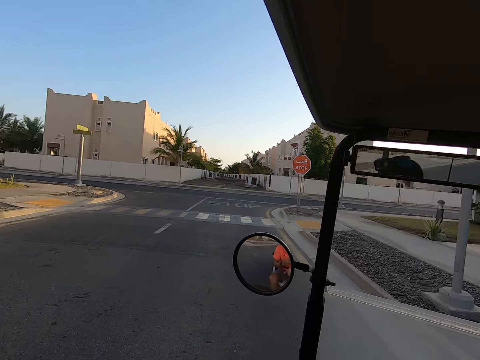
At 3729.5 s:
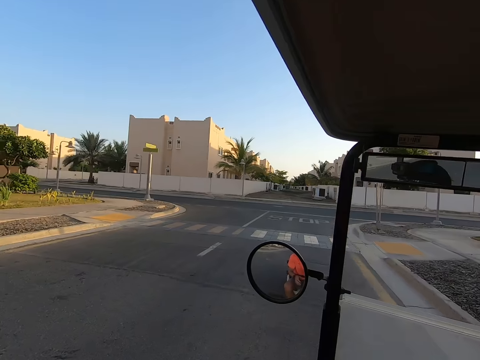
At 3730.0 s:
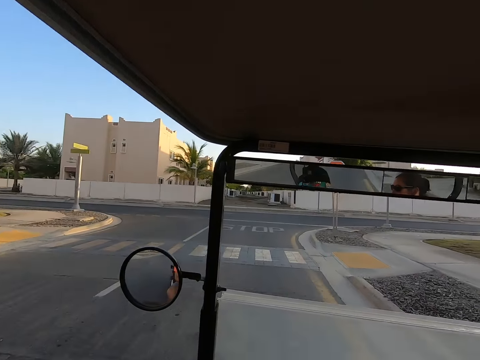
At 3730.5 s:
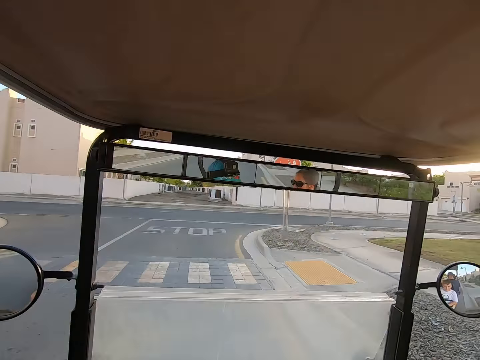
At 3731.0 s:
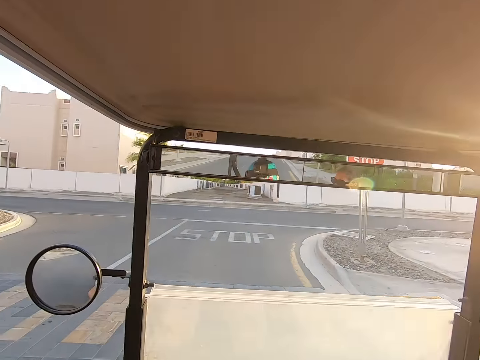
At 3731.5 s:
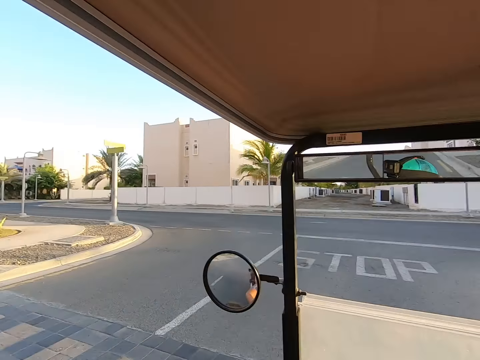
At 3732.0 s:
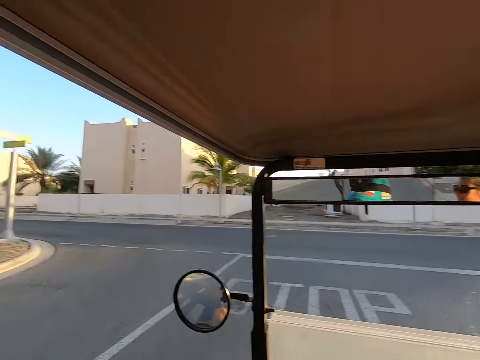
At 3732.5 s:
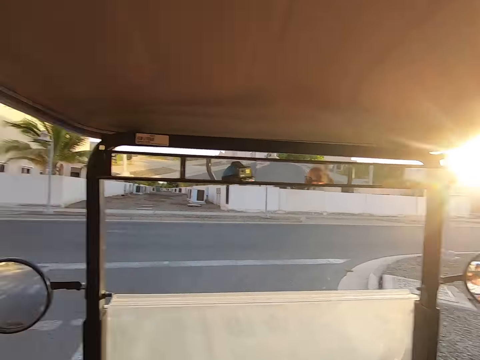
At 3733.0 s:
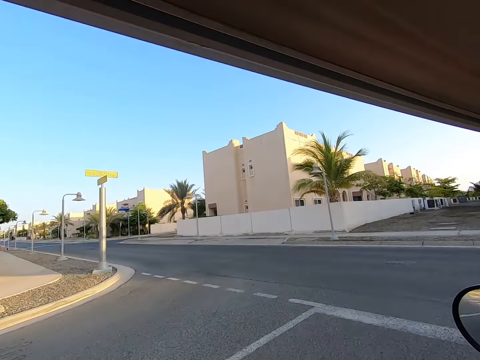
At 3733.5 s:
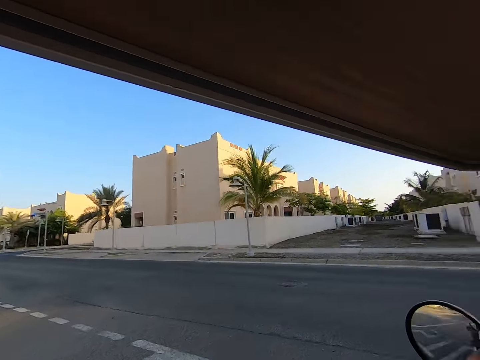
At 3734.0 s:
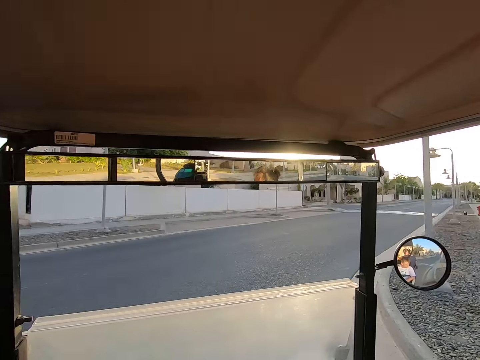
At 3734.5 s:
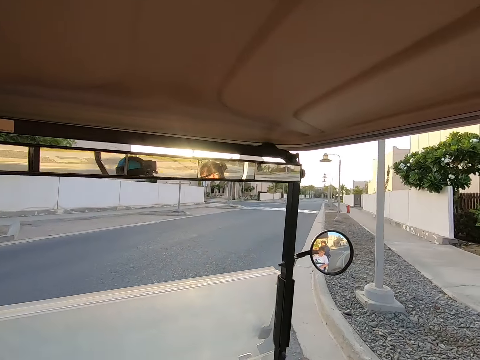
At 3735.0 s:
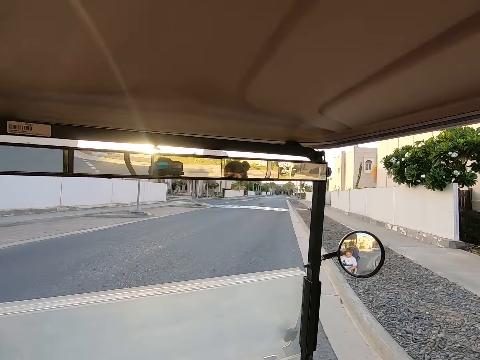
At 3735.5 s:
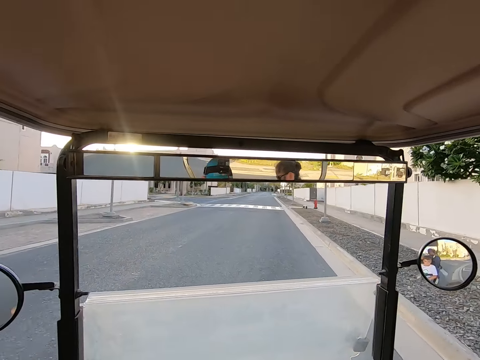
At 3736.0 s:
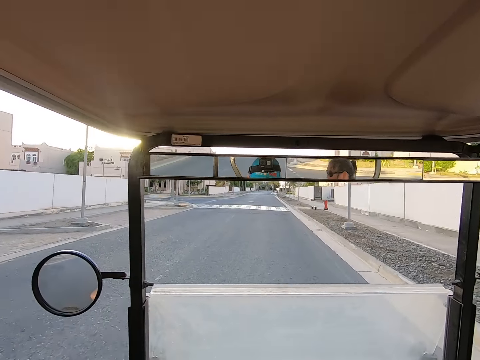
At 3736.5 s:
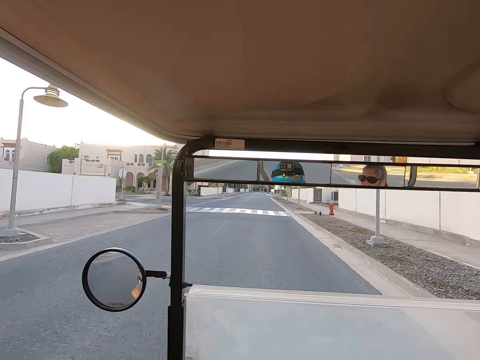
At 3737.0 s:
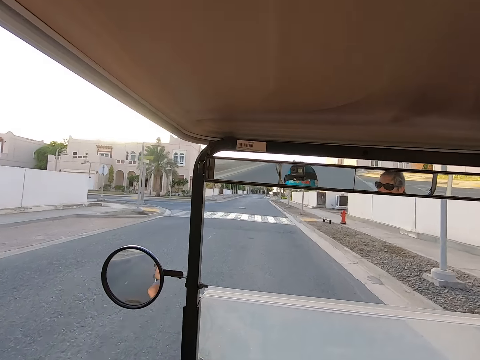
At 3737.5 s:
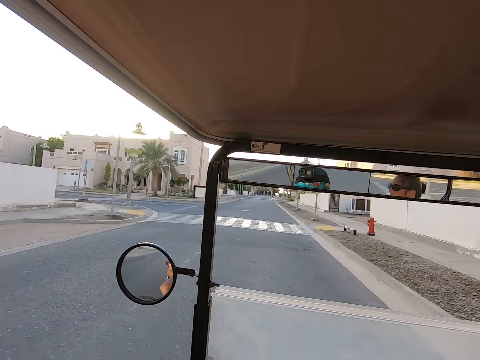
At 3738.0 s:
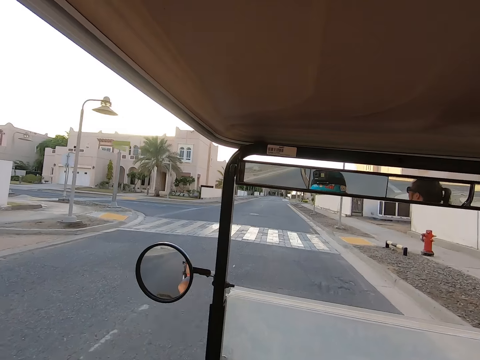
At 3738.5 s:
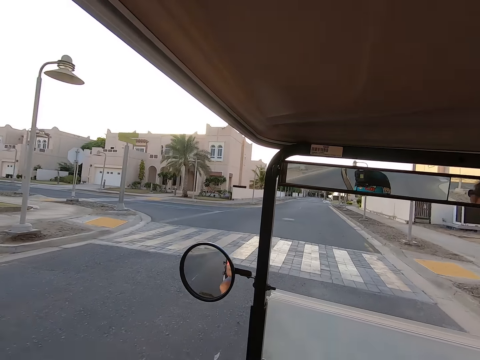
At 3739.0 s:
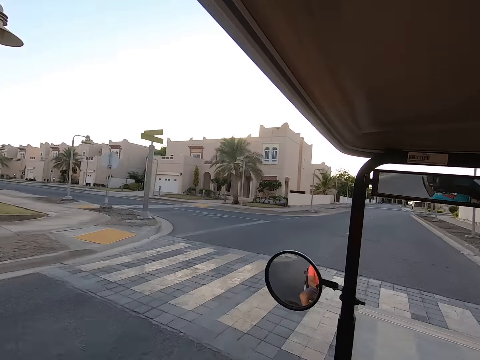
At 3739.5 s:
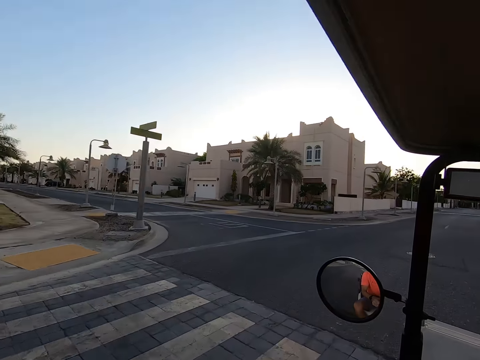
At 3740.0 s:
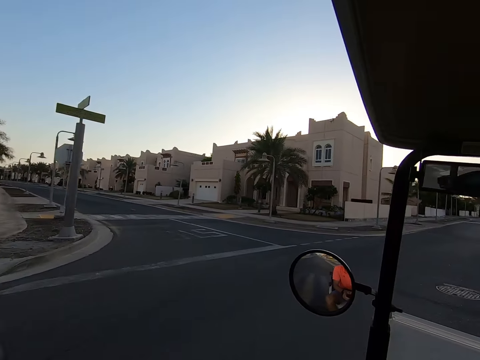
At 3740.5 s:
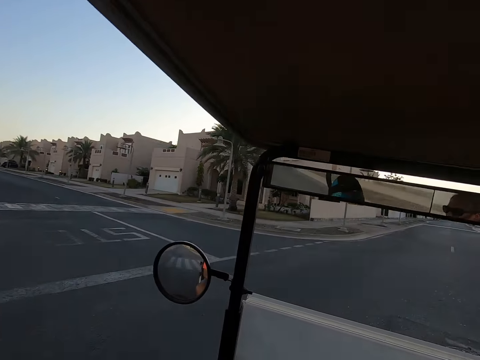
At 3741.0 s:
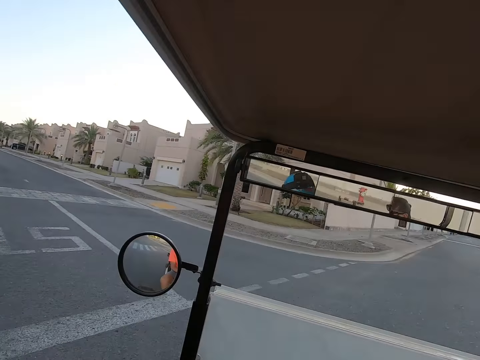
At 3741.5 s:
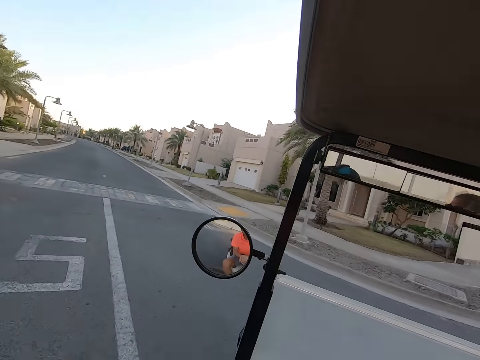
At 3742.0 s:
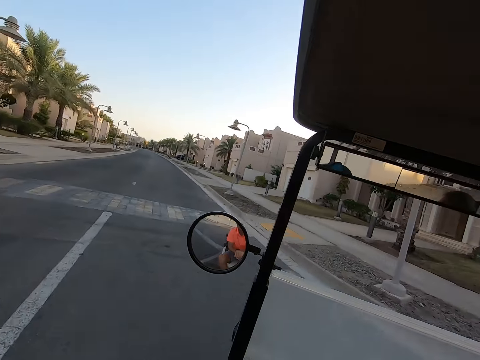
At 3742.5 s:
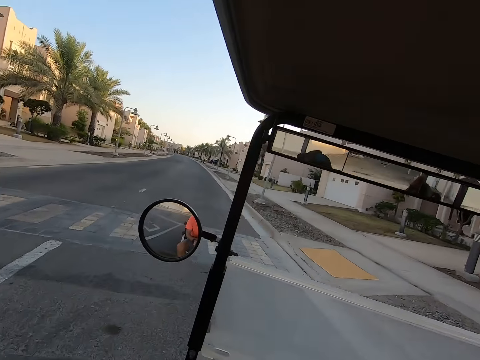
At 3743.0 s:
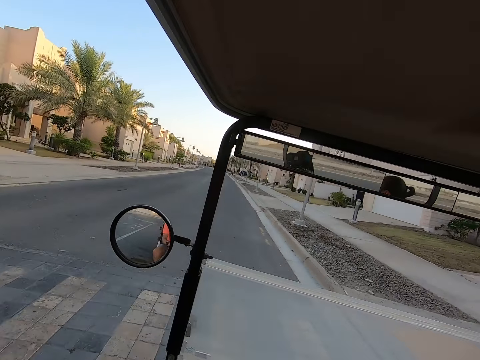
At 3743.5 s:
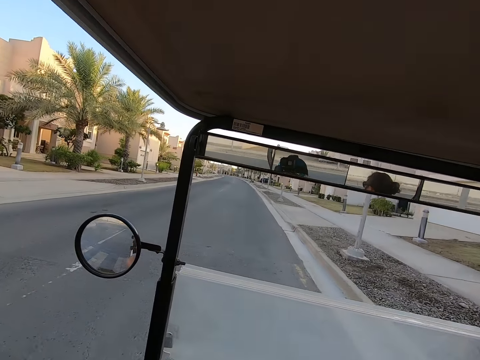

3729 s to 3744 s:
The camera wearer drives on the road. They stare around on the road. They negotiate a corner. They drive the tuktuk on the road. They negotiate a corner.

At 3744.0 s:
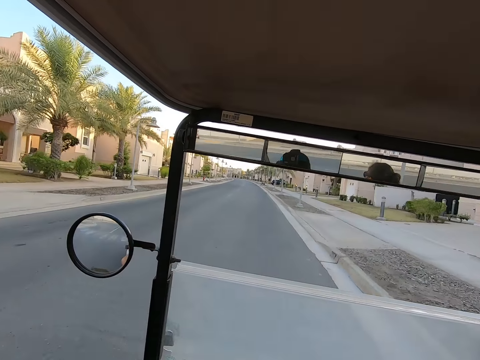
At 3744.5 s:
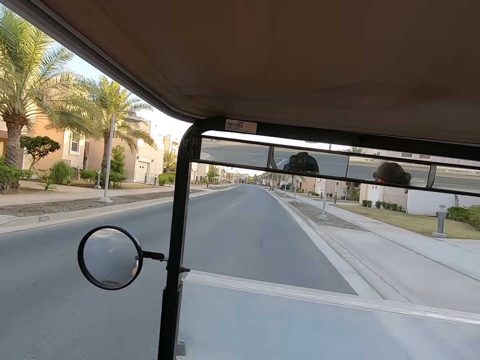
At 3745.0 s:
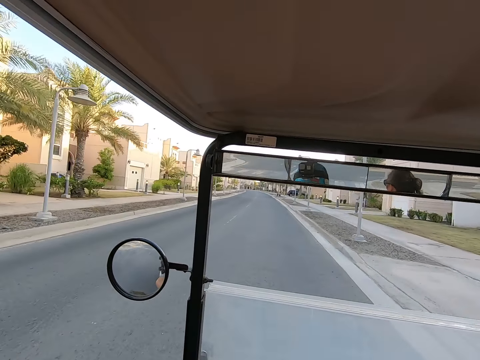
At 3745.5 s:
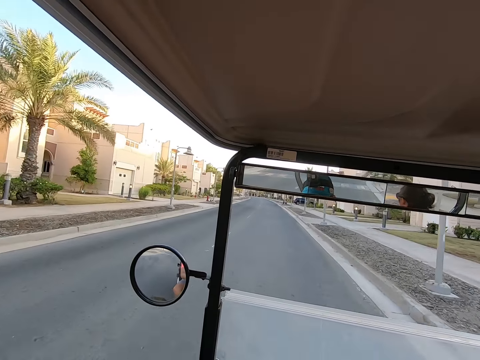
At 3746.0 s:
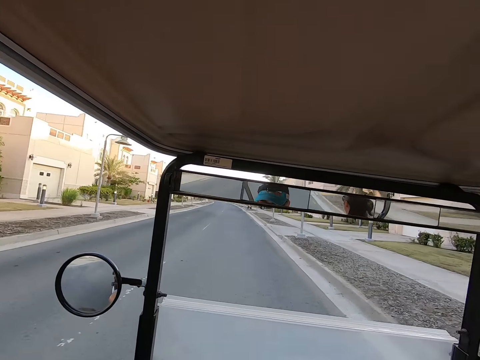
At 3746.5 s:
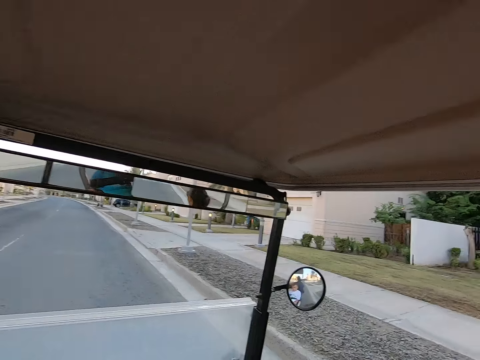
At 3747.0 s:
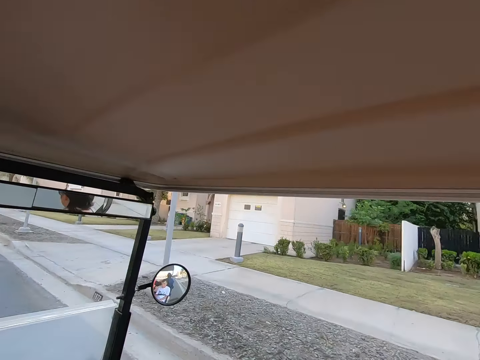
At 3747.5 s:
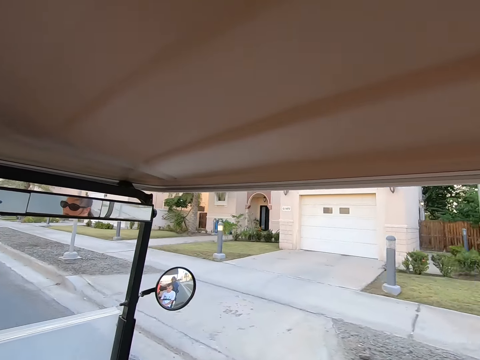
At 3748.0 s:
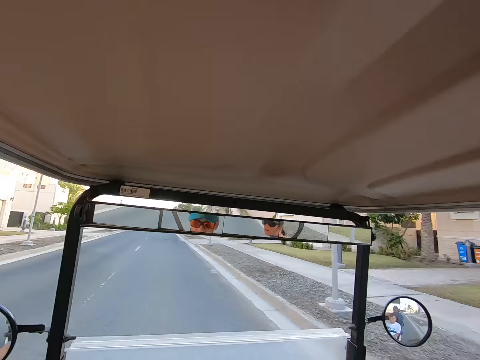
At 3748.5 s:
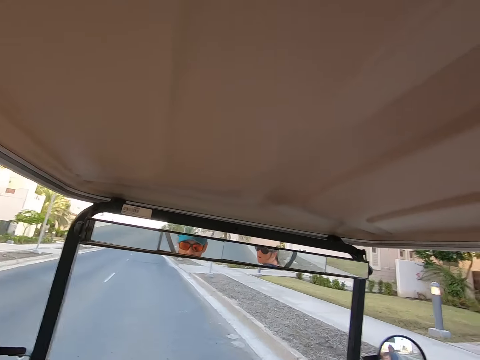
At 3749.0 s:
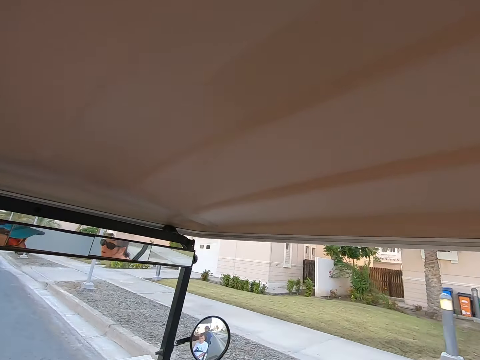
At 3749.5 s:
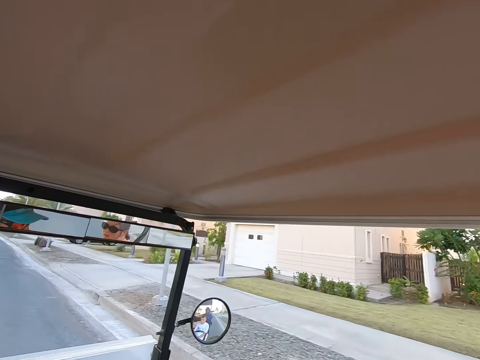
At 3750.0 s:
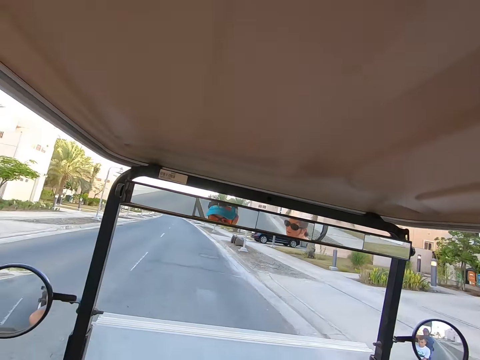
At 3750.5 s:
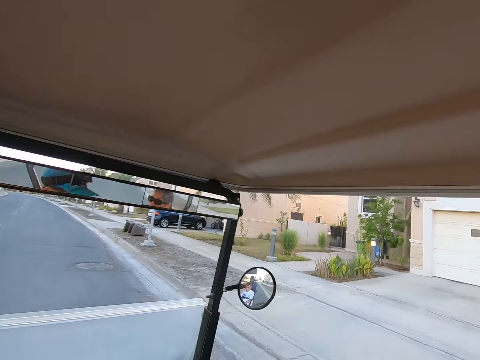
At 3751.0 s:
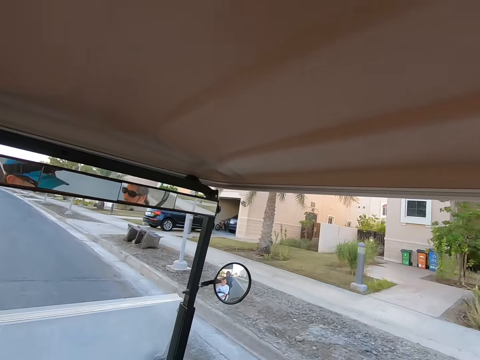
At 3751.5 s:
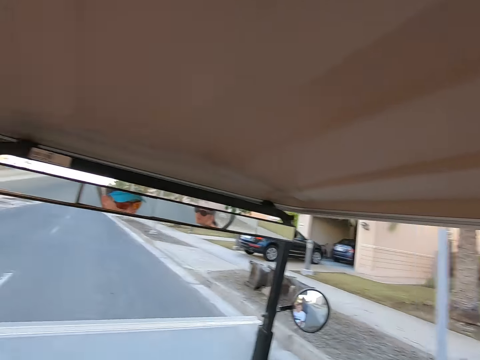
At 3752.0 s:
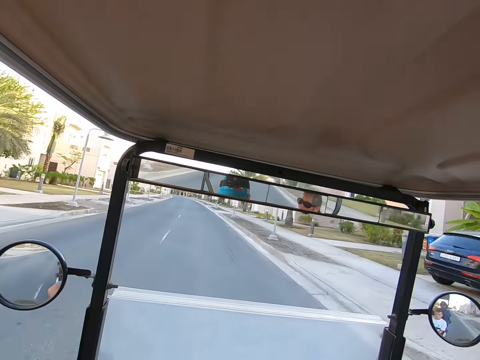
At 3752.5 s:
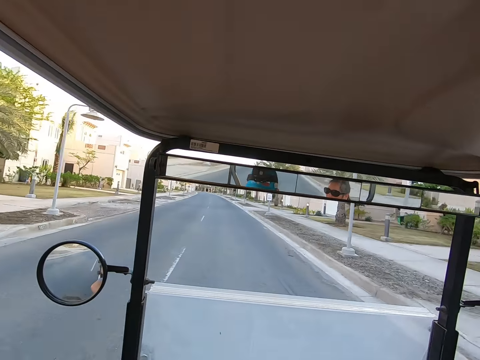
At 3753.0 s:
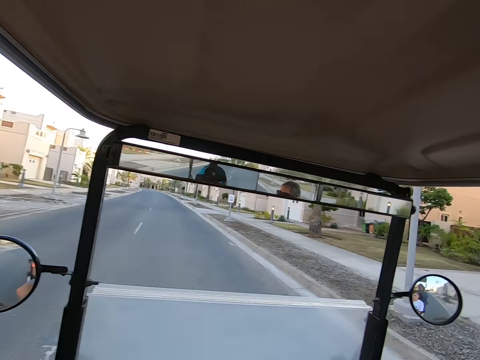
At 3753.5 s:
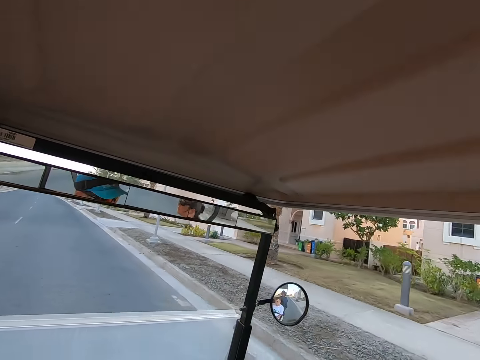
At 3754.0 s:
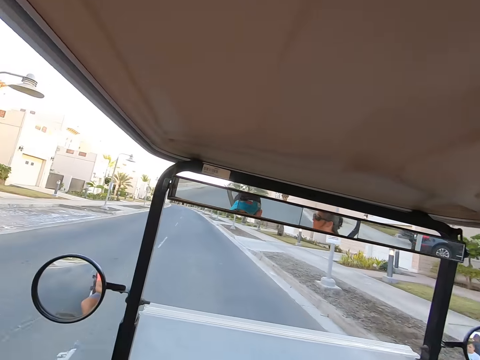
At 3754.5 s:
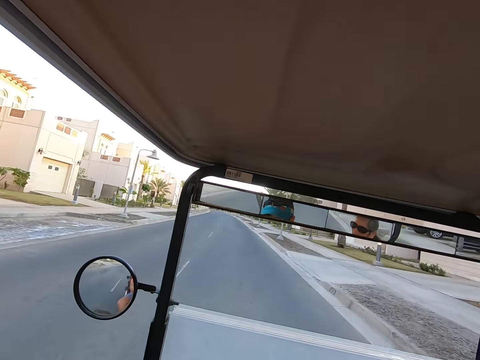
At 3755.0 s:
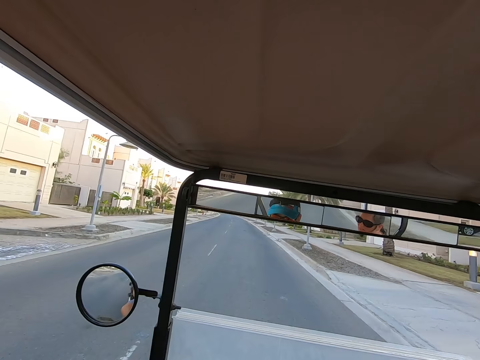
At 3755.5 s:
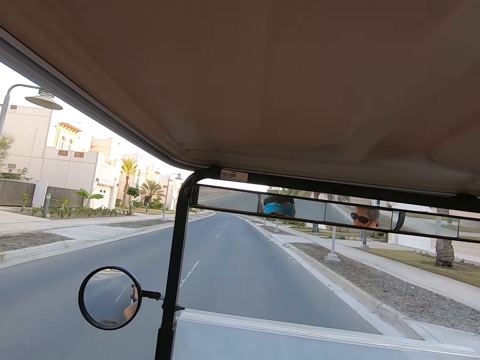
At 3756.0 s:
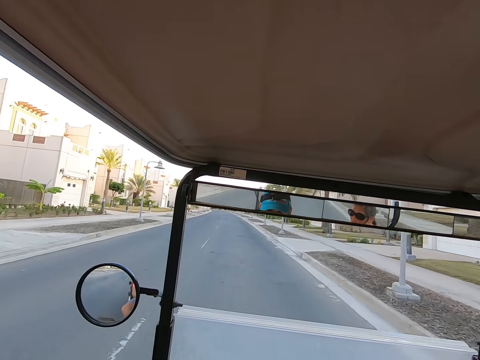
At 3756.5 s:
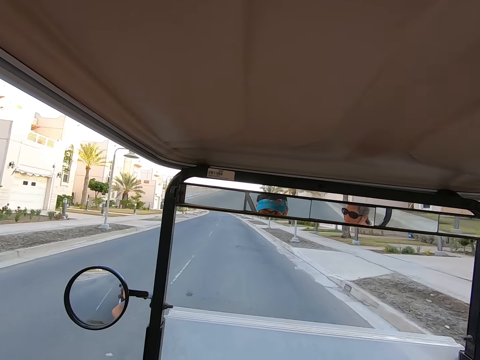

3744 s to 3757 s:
The camera wearer stares around on the road. They drive the tuktuk on the road. They stare around on the road. They drive the tuktuk on the road.
